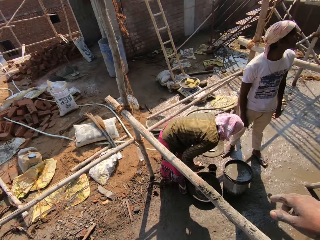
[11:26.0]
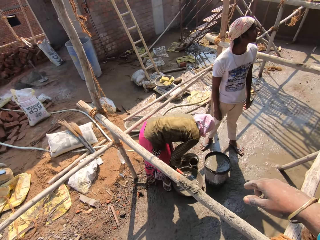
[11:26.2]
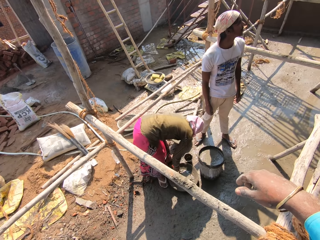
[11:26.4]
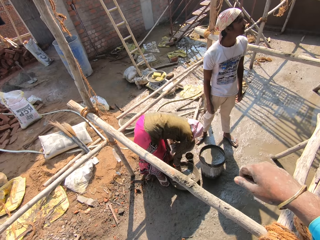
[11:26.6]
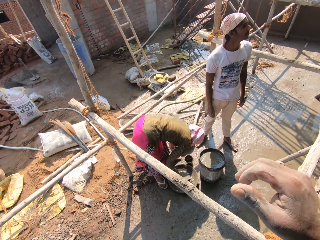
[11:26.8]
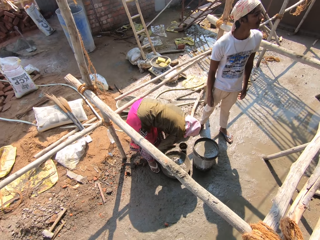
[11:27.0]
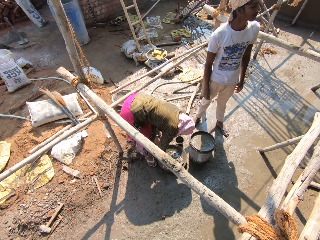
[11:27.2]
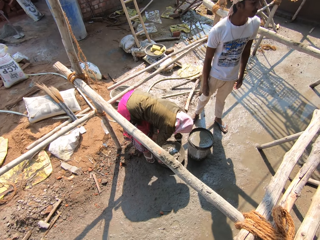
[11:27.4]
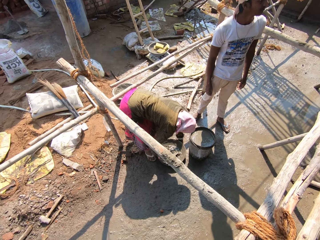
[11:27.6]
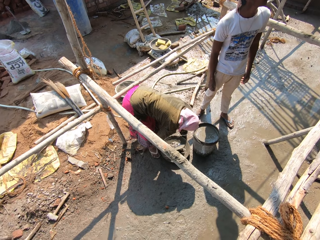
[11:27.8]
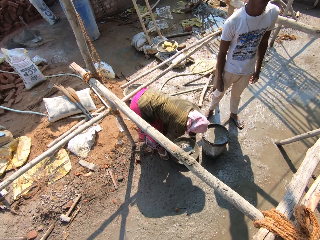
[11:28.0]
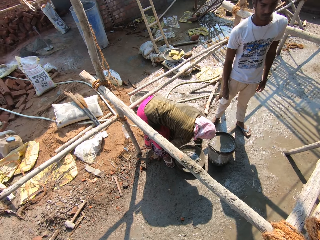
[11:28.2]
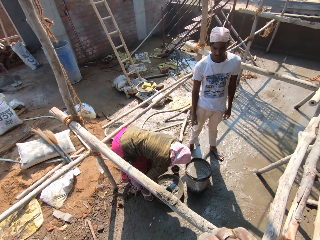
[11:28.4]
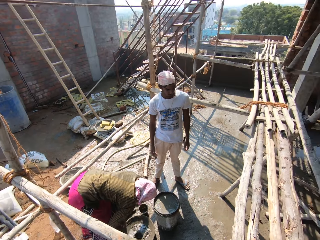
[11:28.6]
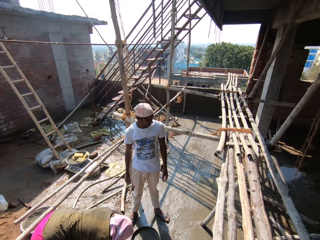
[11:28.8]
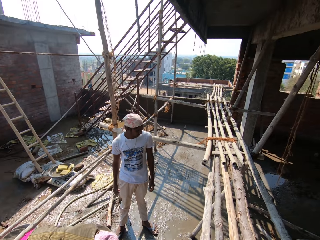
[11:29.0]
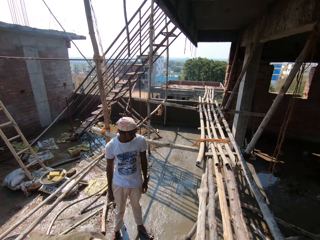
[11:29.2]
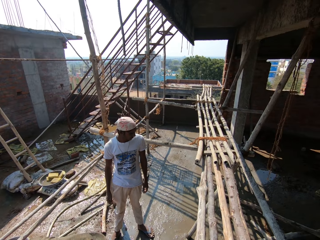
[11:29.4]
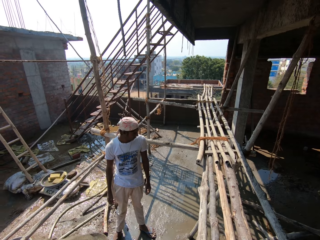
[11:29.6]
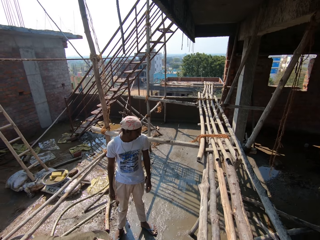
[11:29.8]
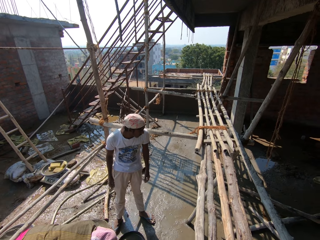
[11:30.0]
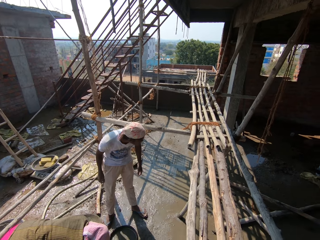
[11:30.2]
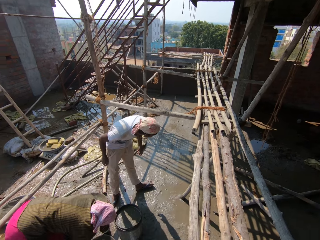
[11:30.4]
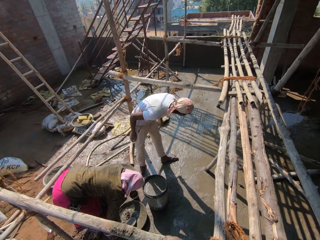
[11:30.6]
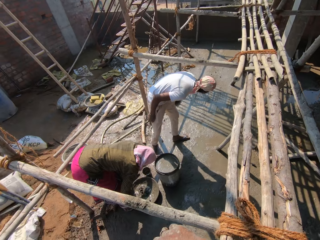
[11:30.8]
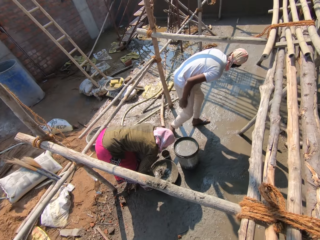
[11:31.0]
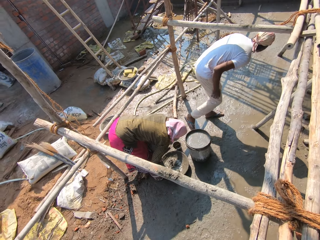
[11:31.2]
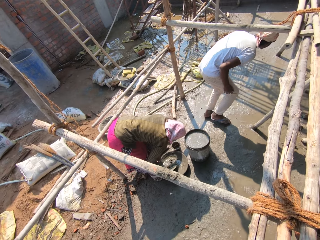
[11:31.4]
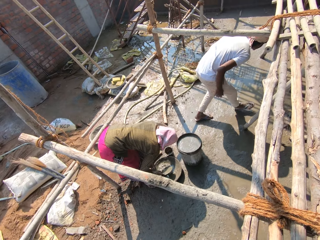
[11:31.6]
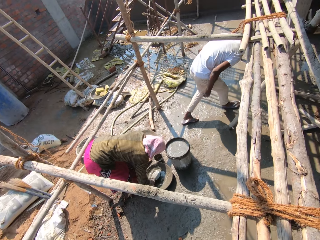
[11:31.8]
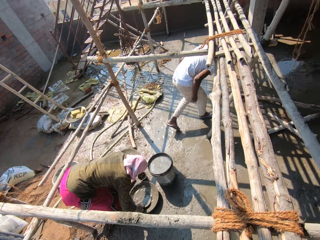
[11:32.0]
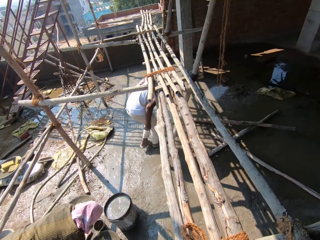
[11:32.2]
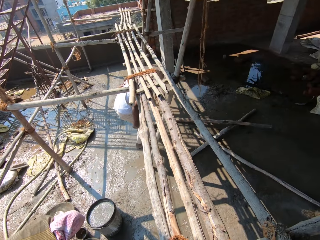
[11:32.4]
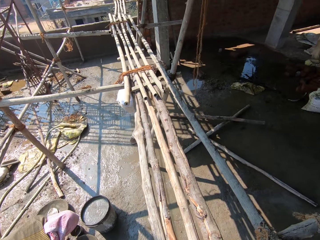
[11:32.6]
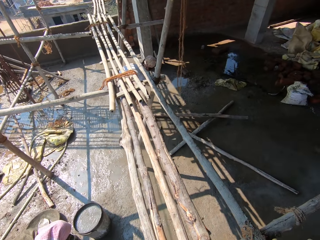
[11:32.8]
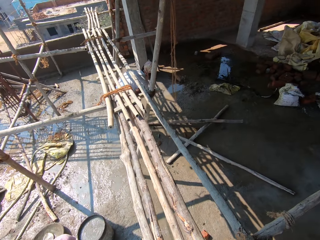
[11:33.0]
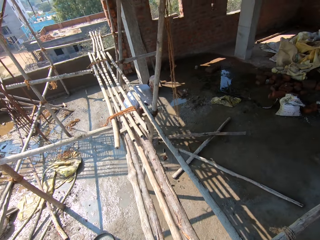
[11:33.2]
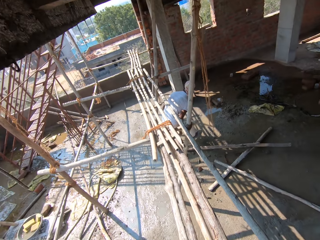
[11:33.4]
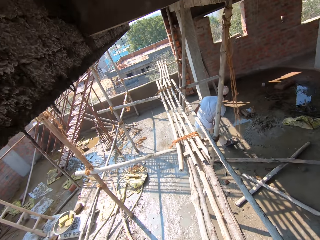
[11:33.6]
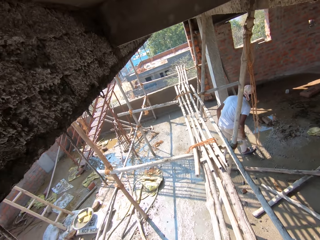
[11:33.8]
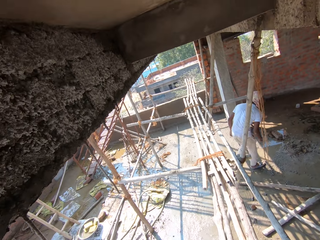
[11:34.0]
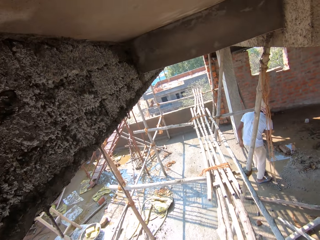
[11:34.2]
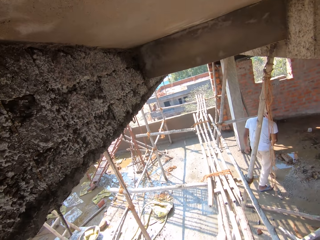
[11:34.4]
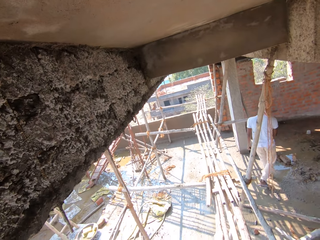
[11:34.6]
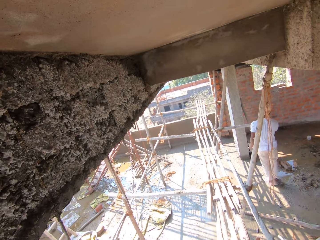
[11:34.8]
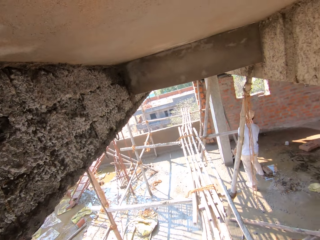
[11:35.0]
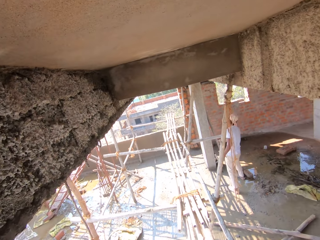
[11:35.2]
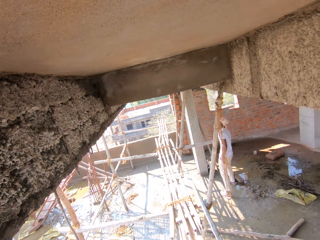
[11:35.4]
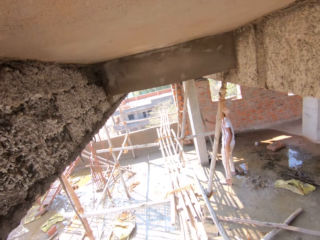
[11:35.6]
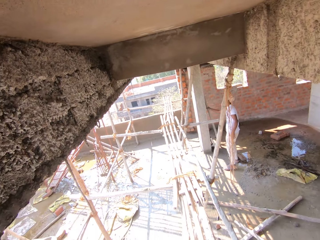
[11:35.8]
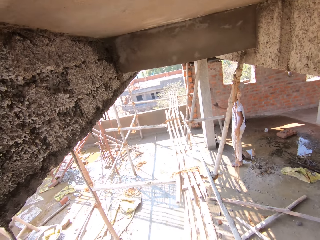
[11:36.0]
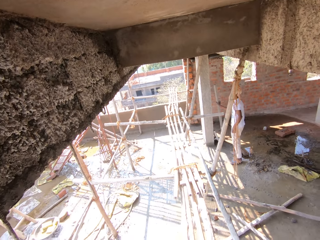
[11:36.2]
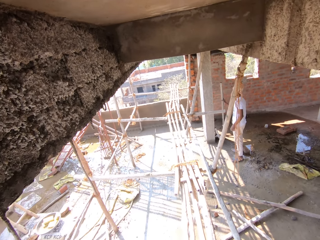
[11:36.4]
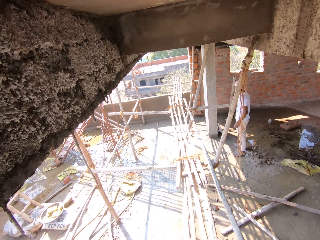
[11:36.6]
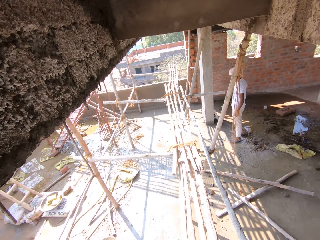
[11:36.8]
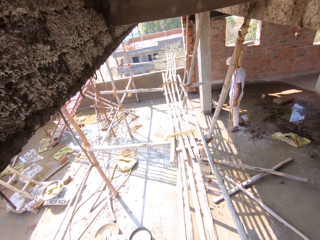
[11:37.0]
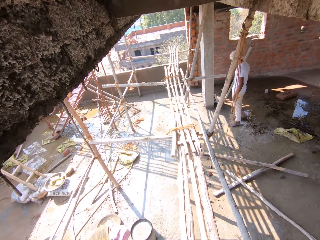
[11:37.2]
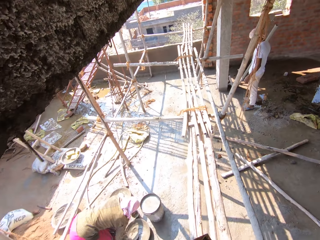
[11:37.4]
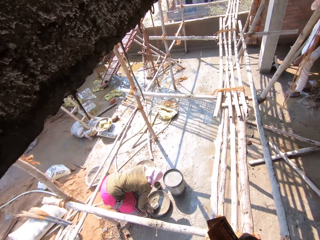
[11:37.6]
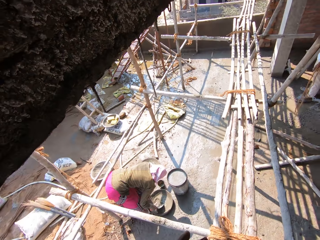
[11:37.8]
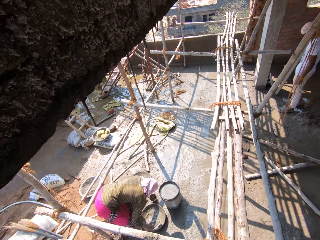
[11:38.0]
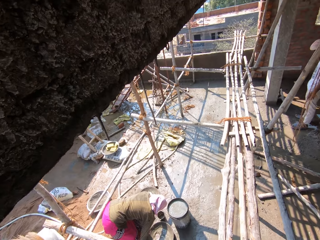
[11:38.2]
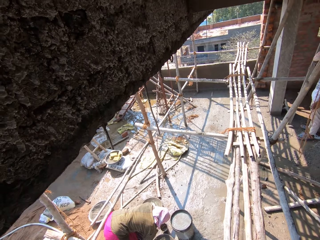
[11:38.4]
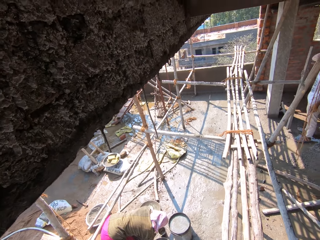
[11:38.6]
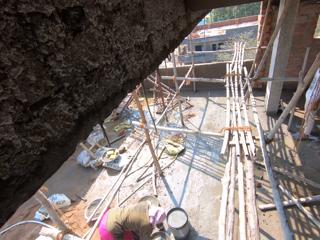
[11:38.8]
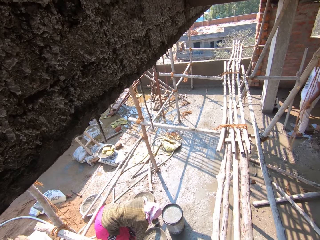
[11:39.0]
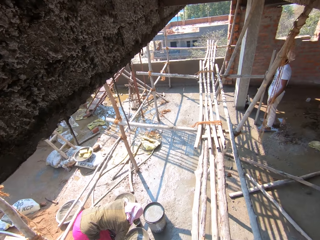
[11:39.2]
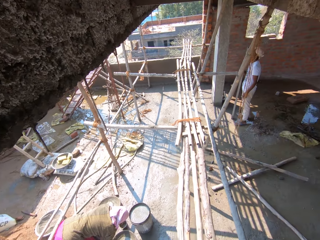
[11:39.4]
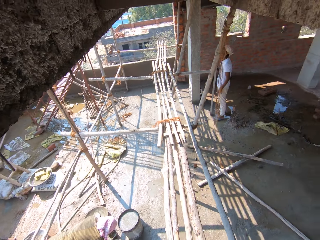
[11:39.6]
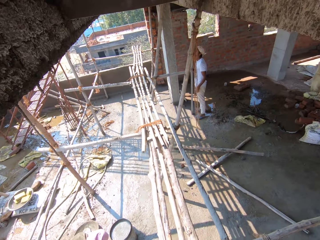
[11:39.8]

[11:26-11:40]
The camera wearer raises a hand. They look around. They sing.

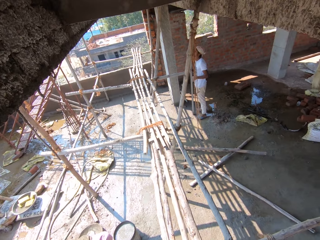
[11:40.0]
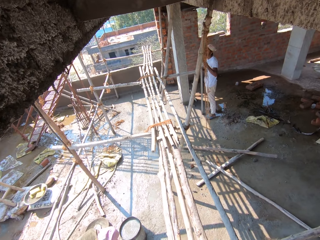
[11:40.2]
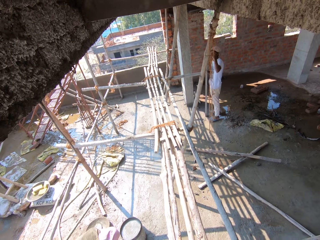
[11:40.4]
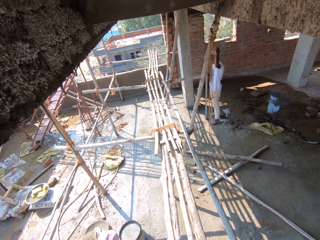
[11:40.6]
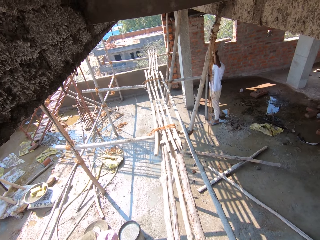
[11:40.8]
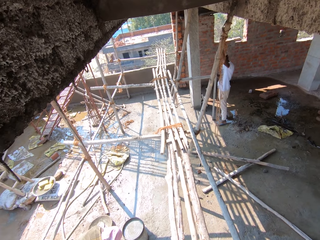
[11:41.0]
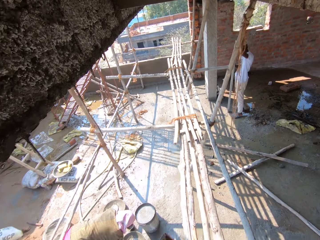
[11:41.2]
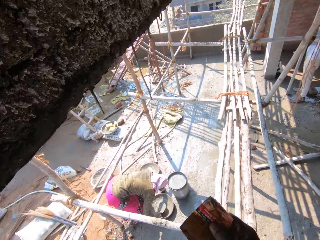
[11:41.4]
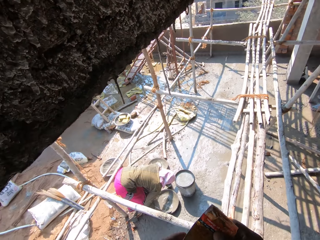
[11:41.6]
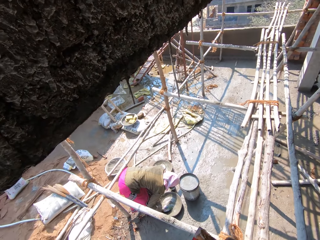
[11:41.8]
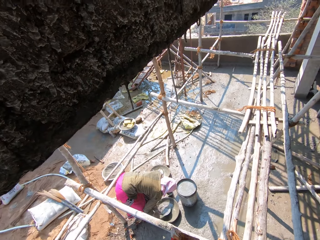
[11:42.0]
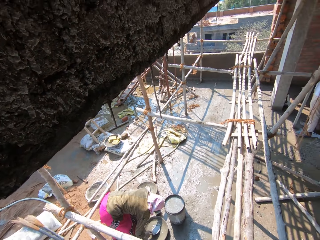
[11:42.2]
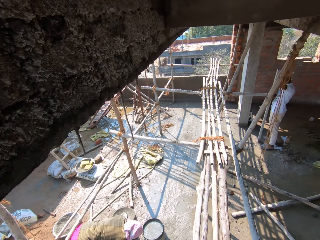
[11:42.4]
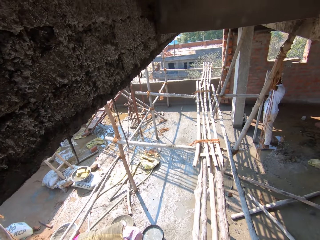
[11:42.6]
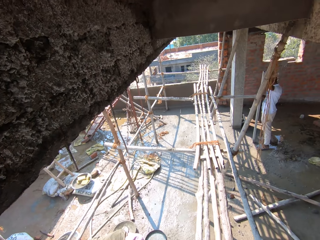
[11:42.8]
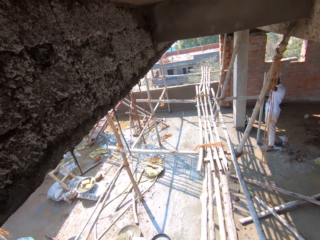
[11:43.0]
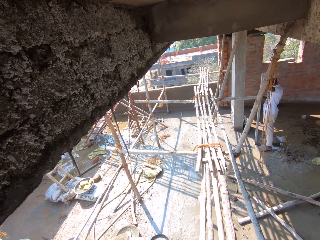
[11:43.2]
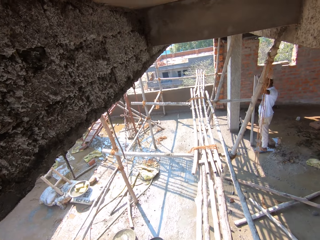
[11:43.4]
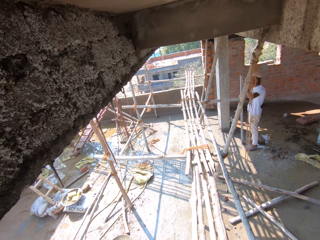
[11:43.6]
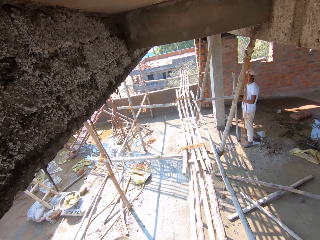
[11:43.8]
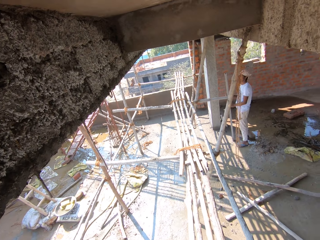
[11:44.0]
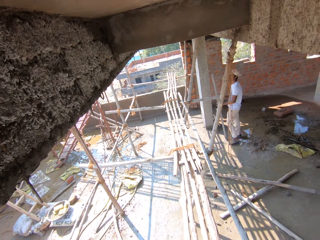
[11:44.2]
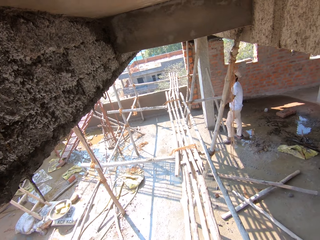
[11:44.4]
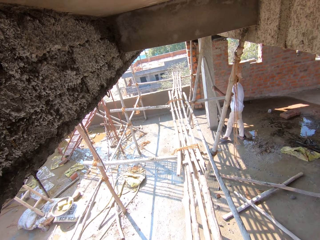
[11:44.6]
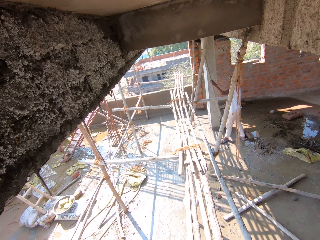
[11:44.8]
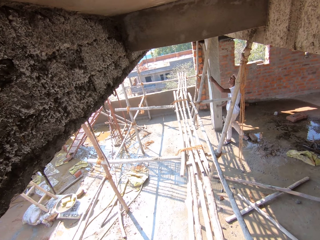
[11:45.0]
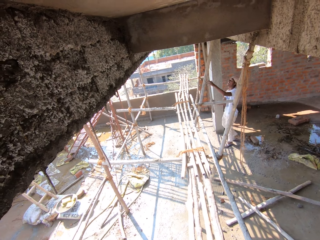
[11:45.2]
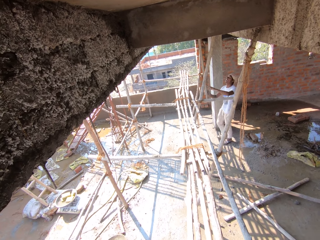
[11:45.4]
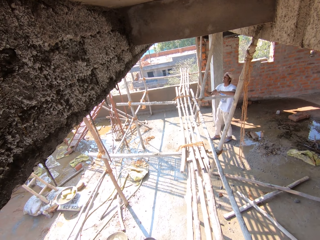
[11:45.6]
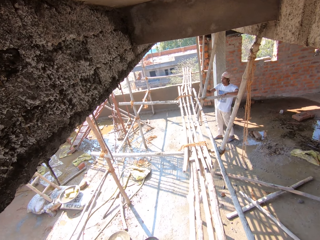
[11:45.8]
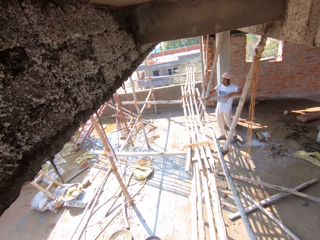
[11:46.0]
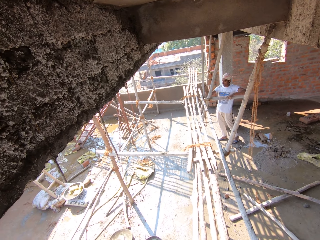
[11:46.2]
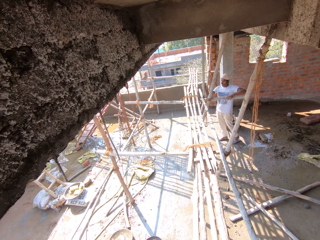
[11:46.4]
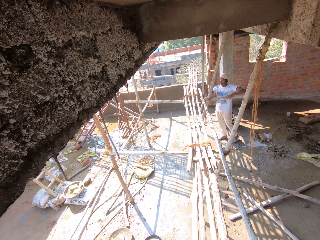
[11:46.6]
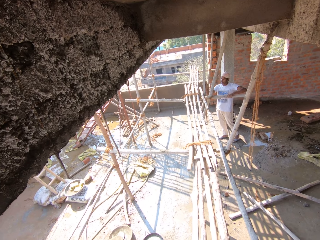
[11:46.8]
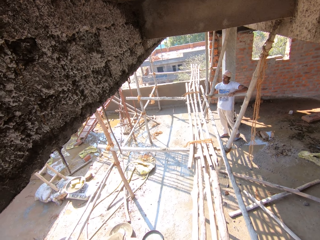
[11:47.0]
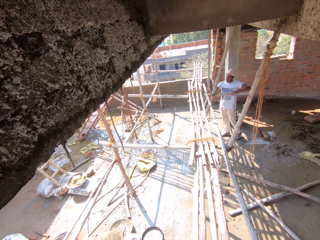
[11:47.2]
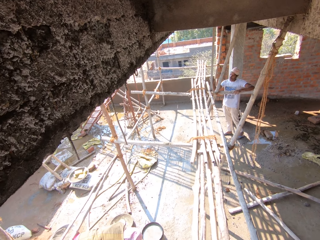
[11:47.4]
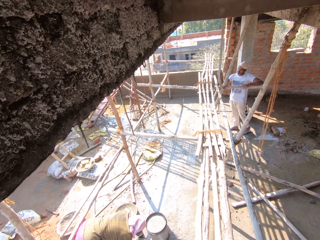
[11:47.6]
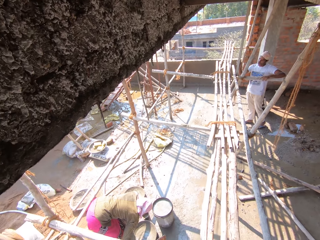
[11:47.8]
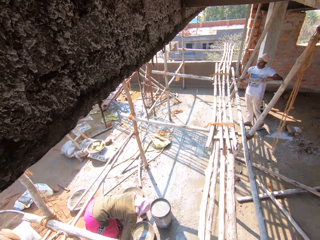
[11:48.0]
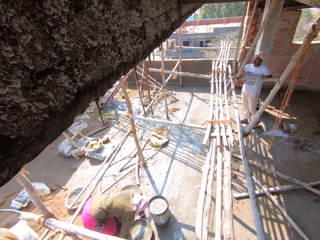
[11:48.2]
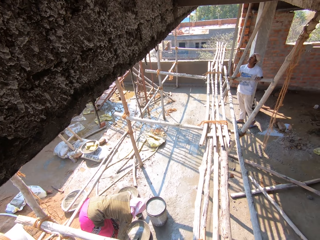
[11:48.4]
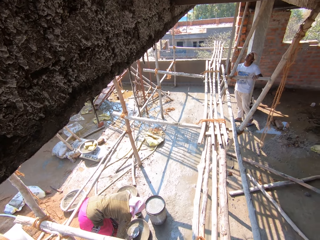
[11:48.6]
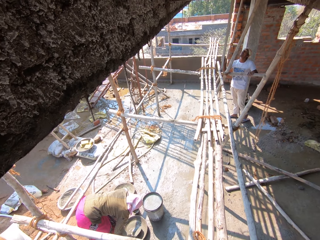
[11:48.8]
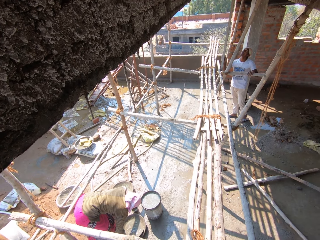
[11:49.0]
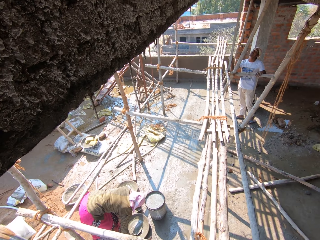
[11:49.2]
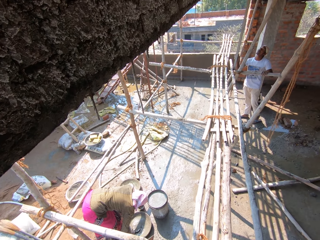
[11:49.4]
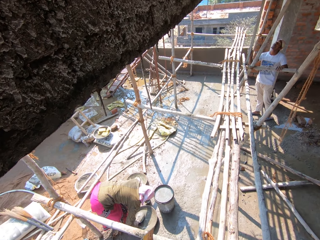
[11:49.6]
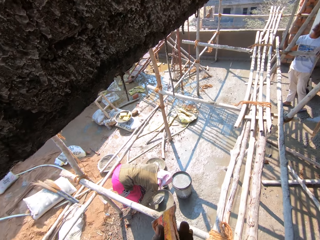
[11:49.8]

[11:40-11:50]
The camera wearer speaks with a man. They look around.
